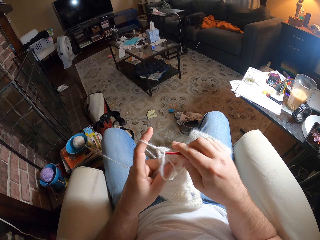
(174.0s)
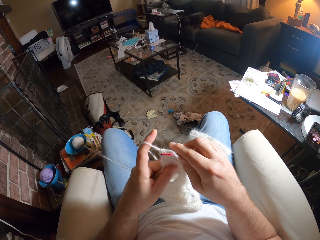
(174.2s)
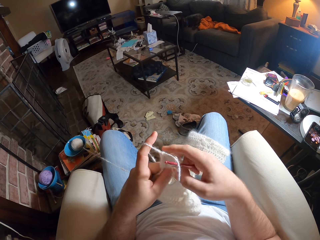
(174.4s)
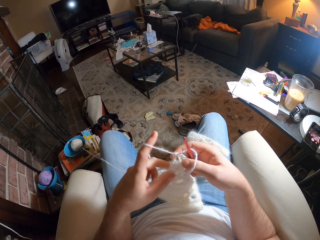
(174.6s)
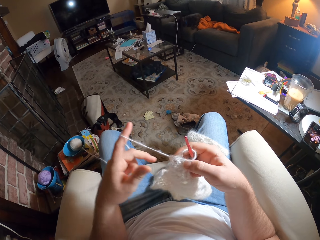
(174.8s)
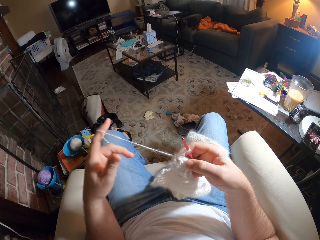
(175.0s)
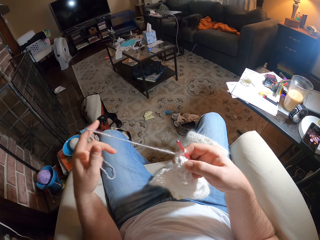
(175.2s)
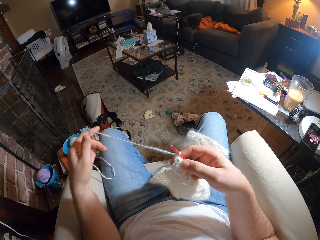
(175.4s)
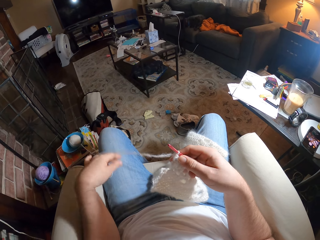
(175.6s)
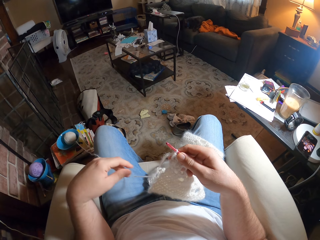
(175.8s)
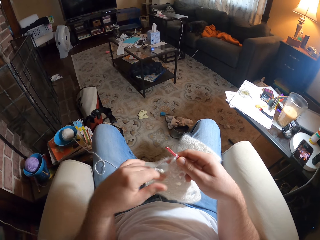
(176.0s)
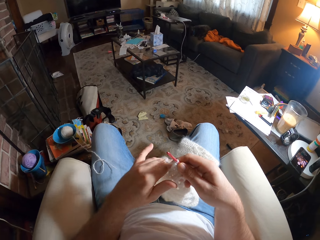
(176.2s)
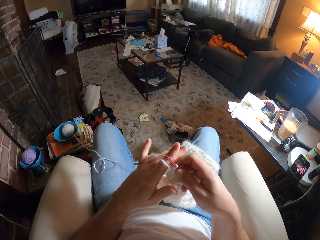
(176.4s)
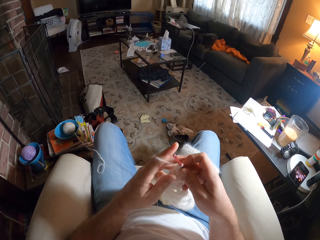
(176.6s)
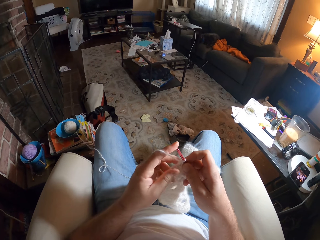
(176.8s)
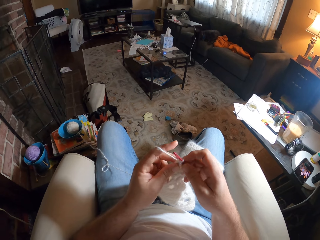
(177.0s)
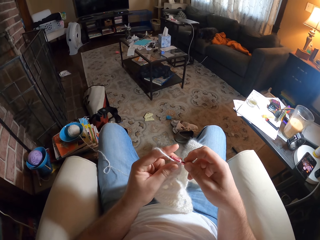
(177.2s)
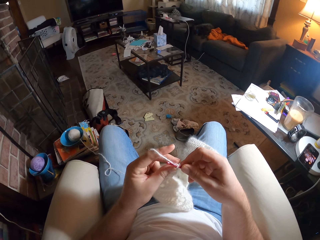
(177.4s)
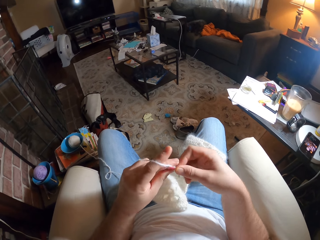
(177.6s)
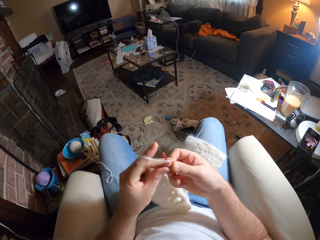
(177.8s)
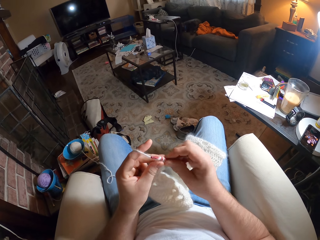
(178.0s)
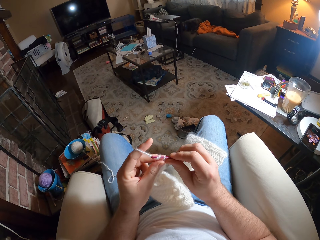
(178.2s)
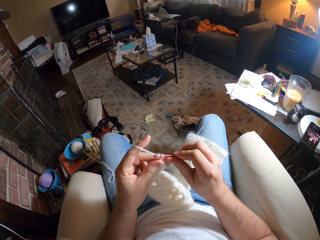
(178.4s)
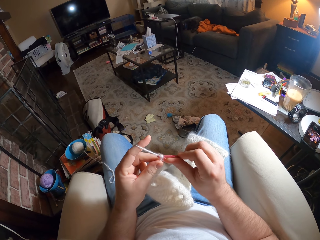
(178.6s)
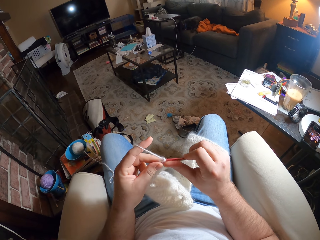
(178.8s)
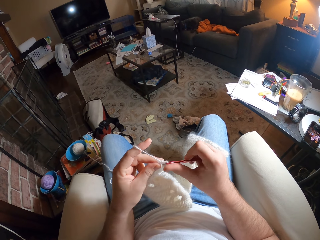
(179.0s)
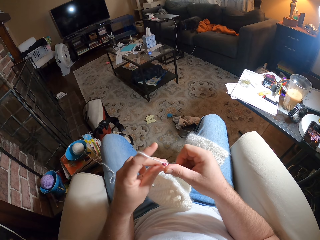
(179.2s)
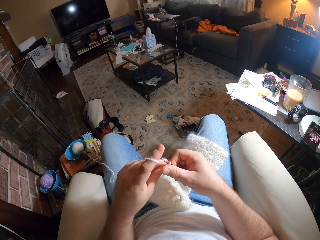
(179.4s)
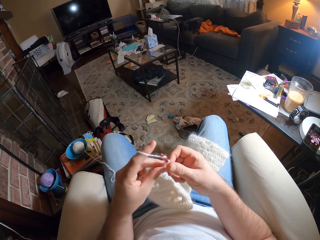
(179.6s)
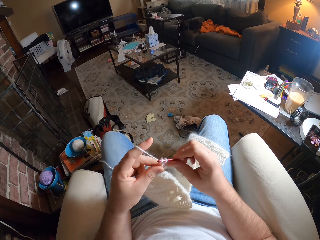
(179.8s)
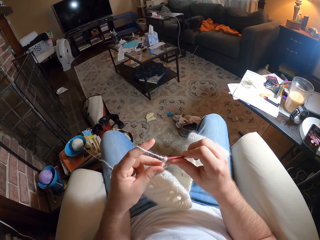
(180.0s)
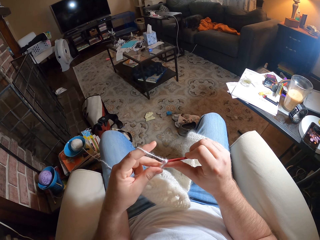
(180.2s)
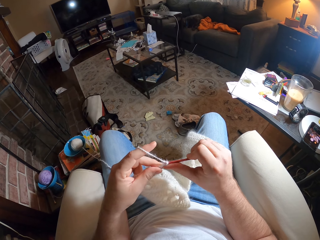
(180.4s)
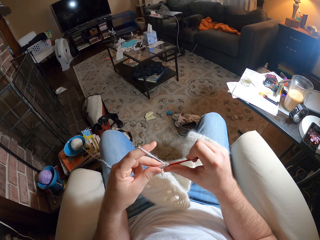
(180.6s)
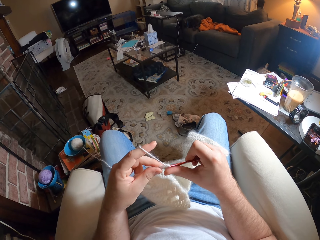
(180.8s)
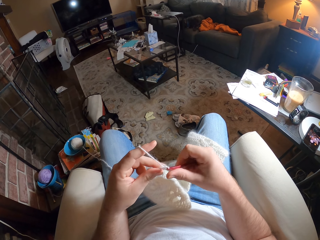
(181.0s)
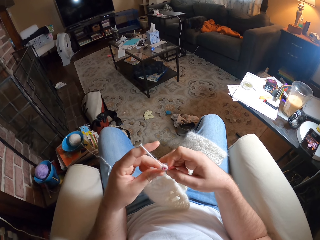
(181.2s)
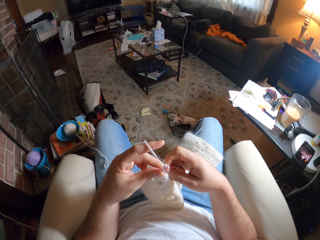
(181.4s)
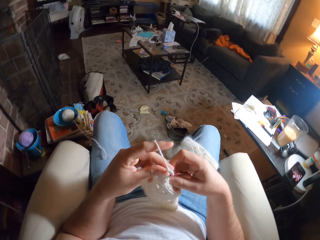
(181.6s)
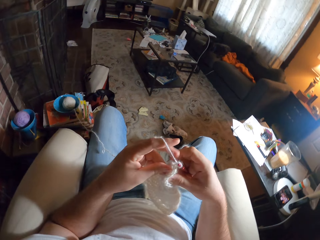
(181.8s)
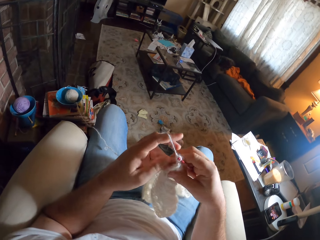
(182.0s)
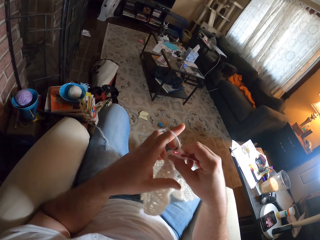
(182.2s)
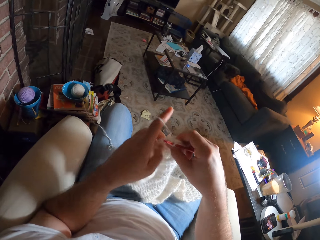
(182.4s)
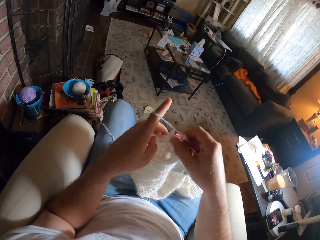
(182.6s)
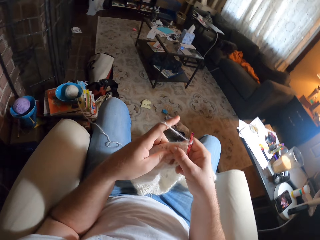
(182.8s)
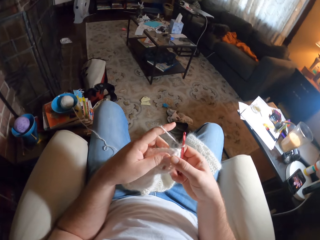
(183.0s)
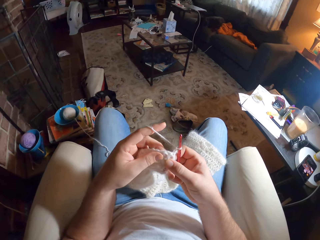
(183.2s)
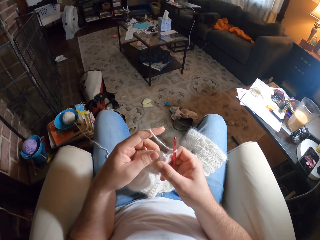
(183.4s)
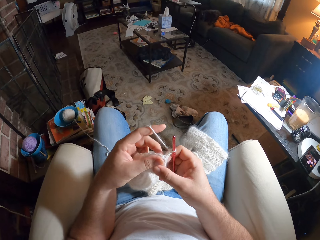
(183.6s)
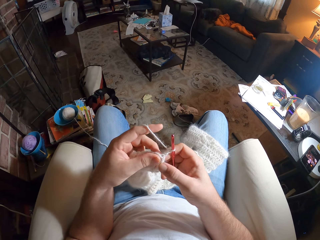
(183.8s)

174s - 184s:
The camera wearer puts the needle into the thread. They stretch the yarn. They knit the fabric.

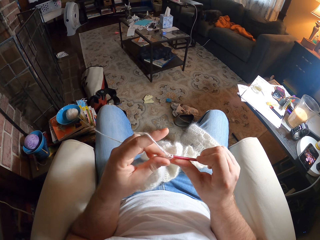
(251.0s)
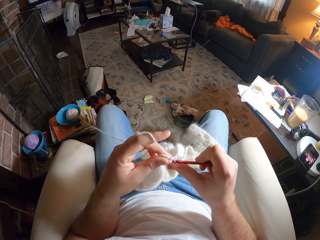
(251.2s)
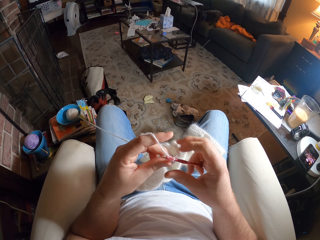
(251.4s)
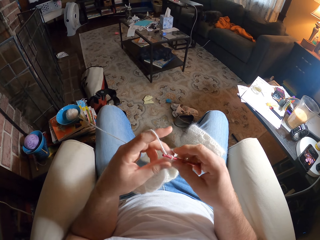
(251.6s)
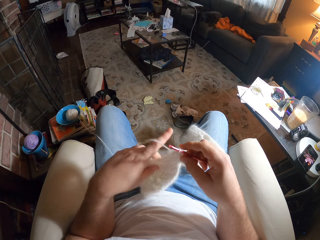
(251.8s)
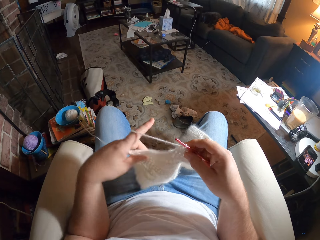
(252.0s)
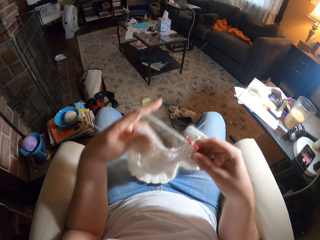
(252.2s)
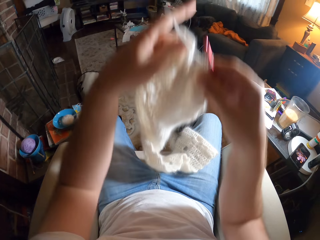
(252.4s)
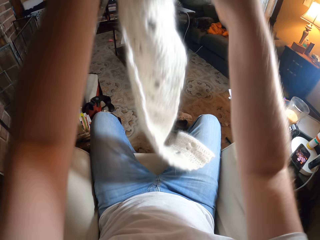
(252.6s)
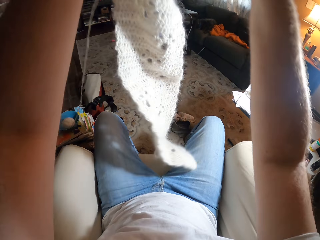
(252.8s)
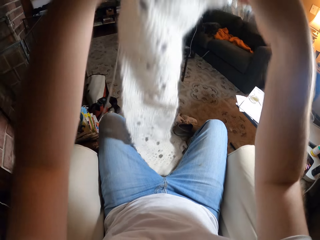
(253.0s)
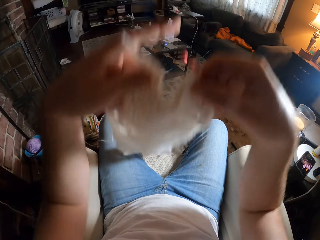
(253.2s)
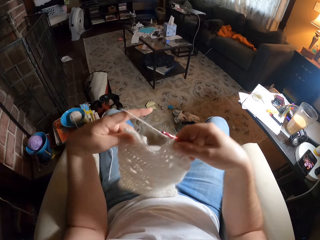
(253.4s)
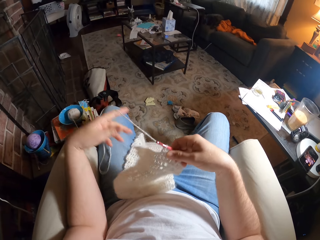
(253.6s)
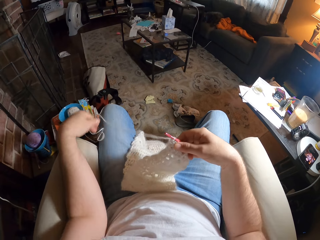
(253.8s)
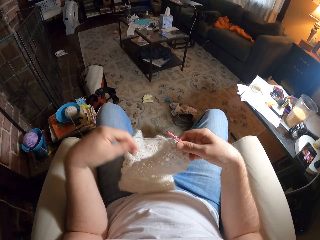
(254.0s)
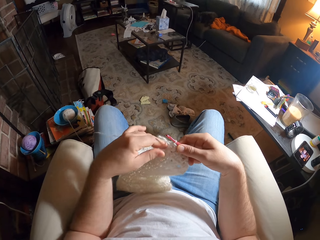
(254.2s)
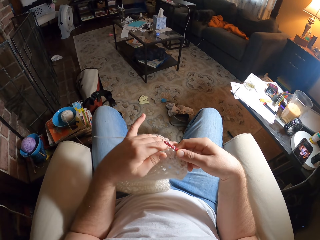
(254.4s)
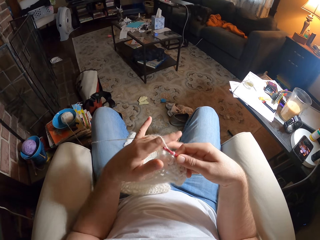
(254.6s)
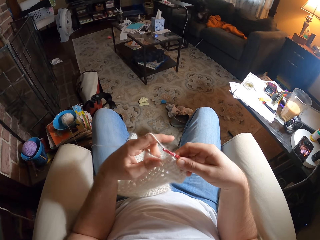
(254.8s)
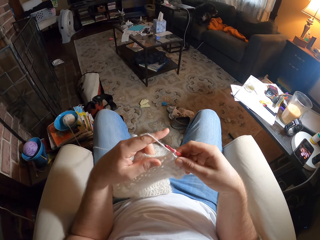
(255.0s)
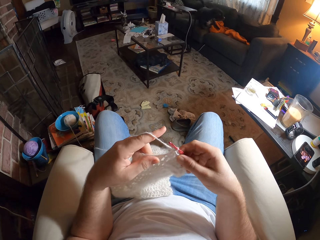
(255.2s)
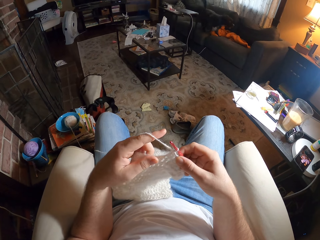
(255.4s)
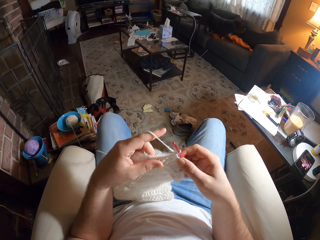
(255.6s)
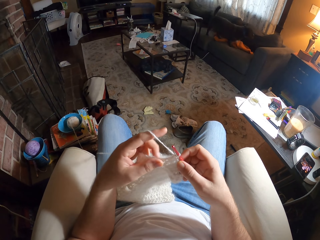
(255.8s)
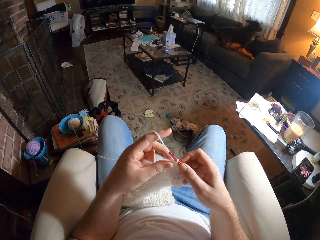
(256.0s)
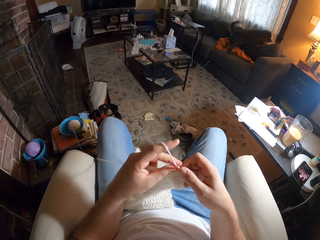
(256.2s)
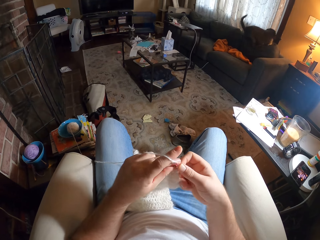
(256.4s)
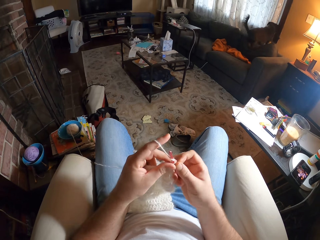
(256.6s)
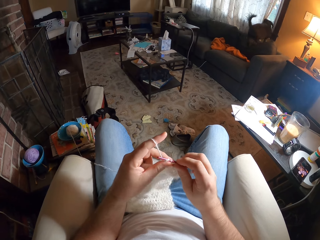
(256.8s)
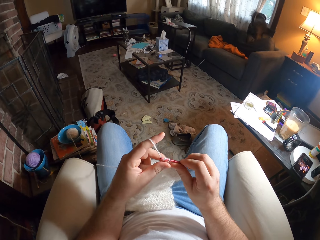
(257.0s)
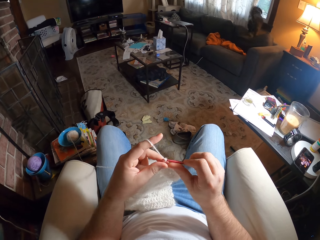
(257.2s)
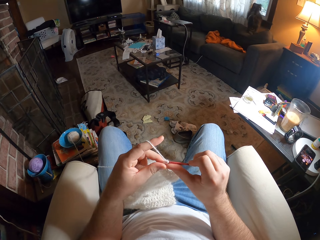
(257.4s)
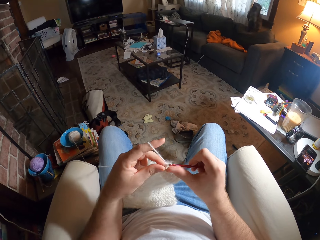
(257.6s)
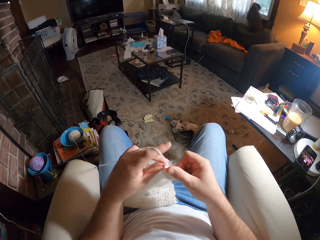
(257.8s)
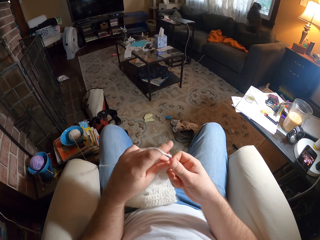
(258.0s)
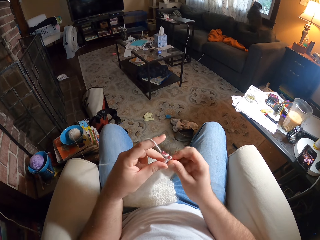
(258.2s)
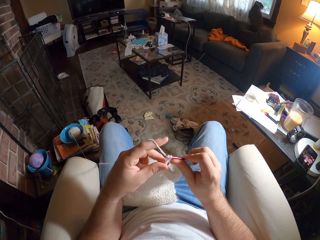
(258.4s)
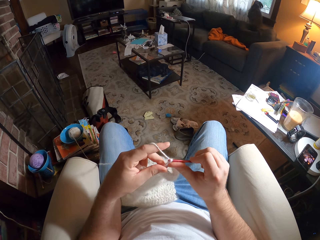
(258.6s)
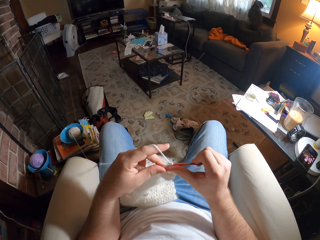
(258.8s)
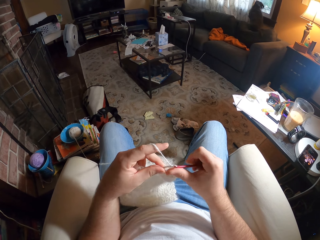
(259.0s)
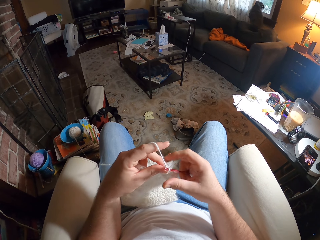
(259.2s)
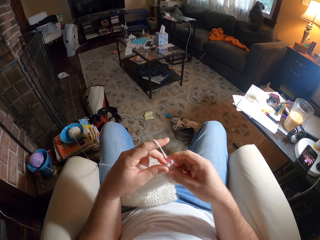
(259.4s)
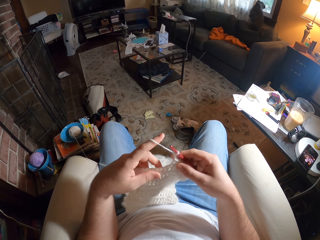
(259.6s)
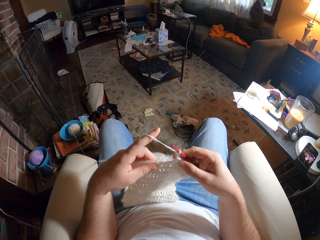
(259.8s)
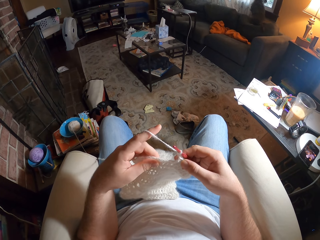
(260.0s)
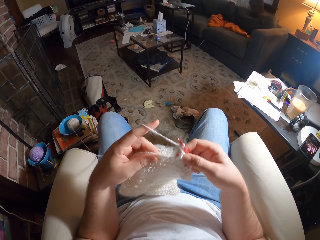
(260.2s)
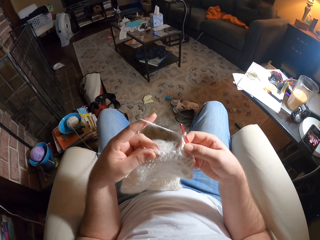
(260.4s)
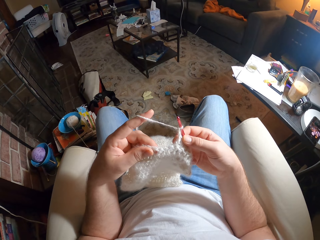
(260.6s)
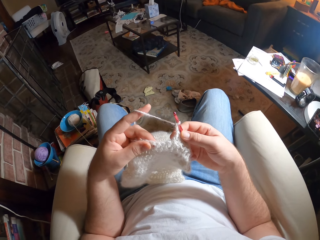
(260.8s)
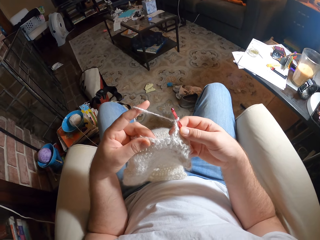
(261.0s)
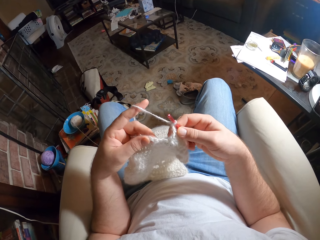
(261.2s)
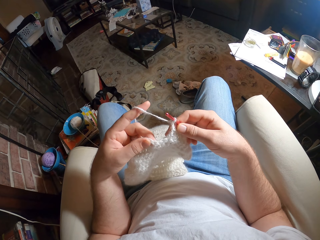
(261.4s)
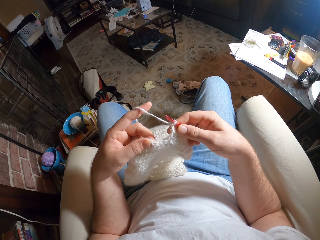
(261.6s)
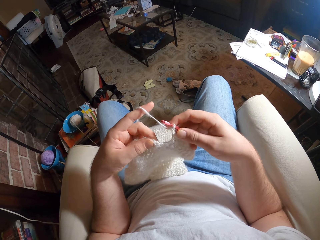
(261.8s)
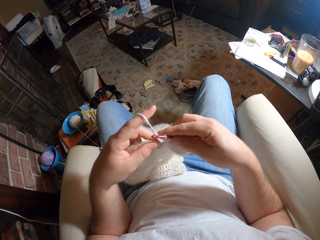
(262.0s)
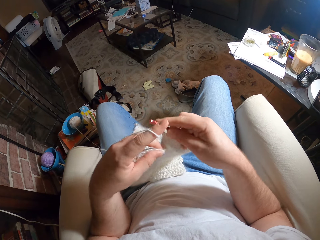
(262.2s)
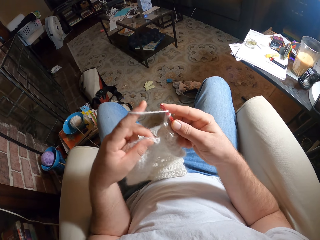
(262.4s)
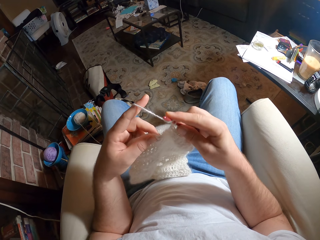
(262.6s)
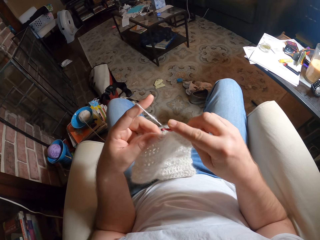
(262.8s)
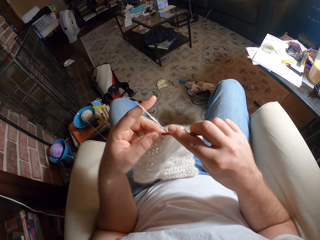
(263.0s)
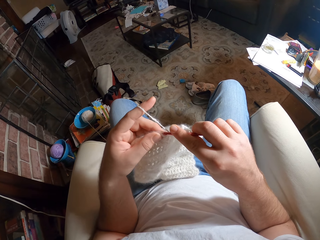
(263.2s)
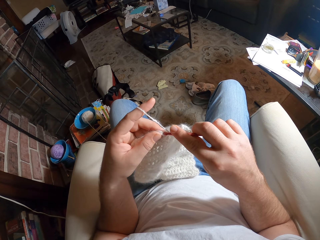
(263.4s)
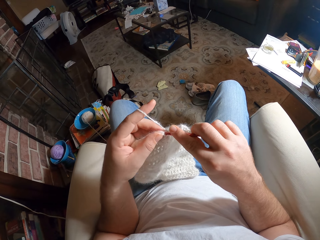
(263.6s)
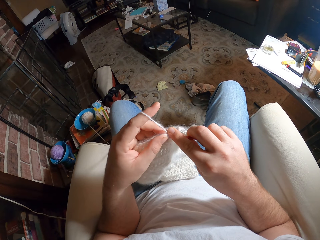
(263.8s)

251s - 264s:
The camera wearer lifts the fabric. They knit the fabric. They examine the fabric.
